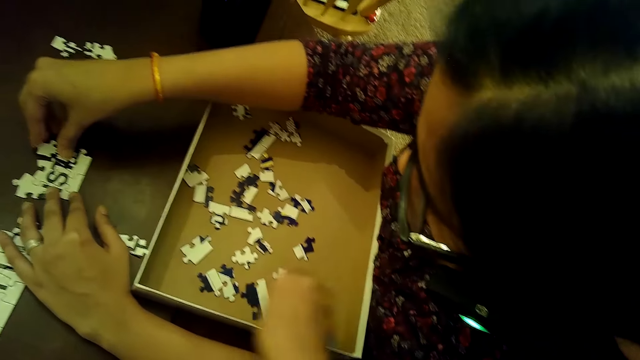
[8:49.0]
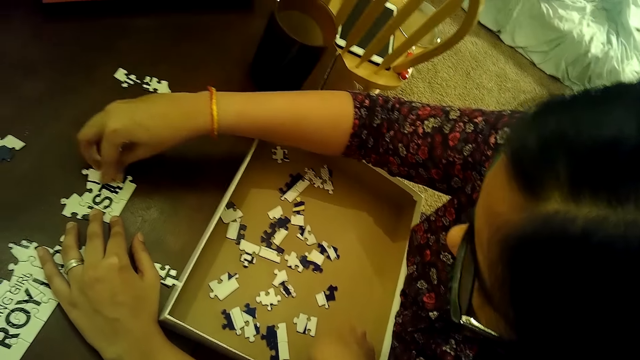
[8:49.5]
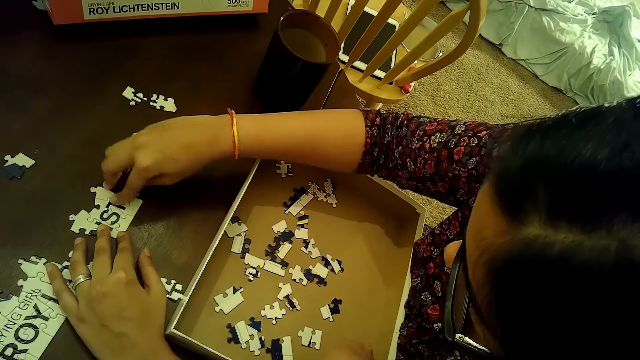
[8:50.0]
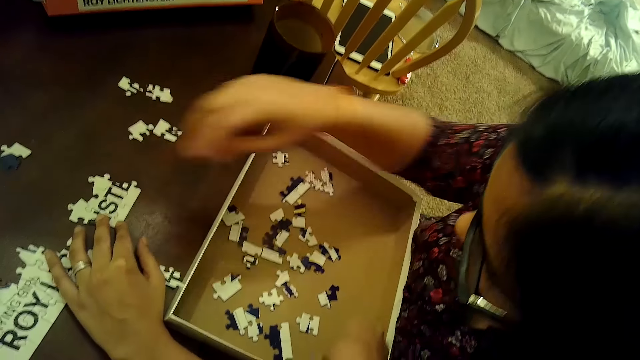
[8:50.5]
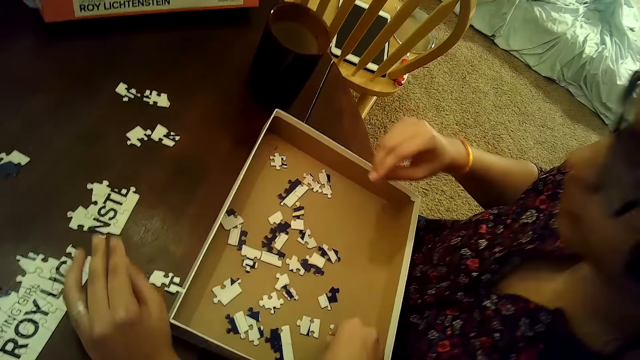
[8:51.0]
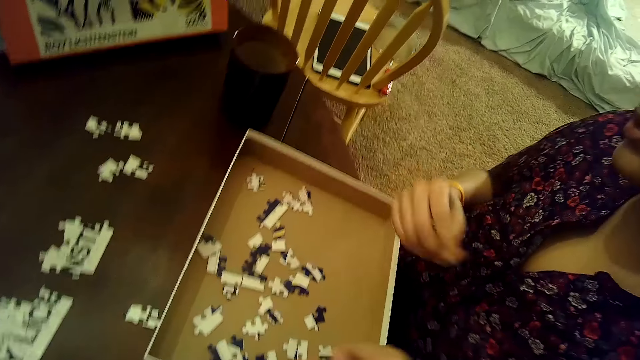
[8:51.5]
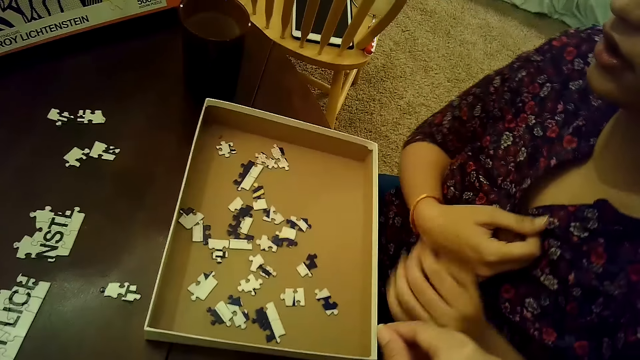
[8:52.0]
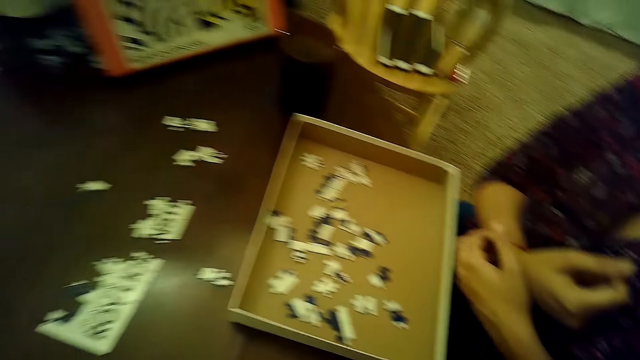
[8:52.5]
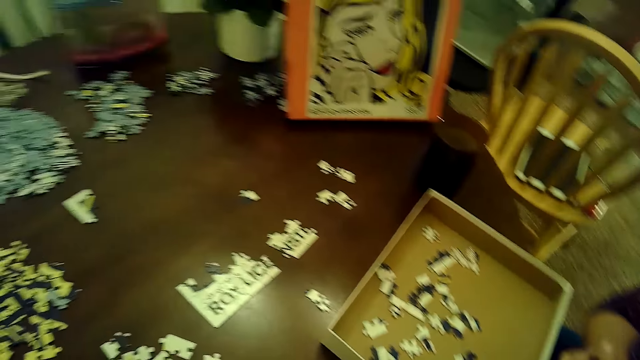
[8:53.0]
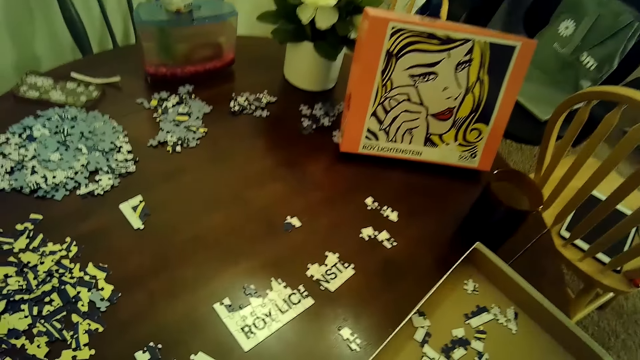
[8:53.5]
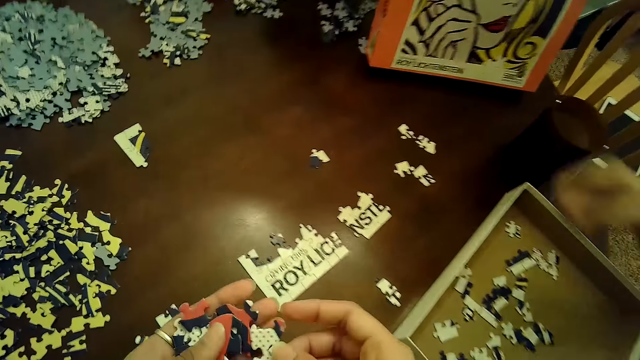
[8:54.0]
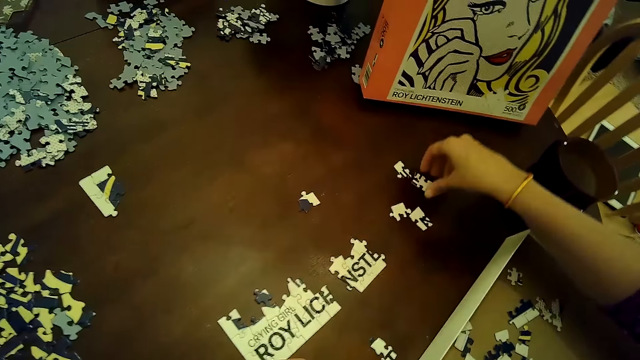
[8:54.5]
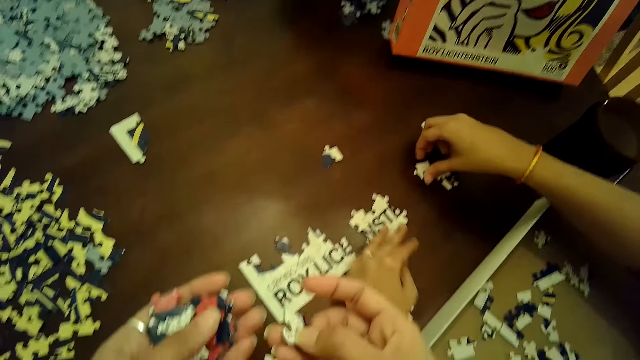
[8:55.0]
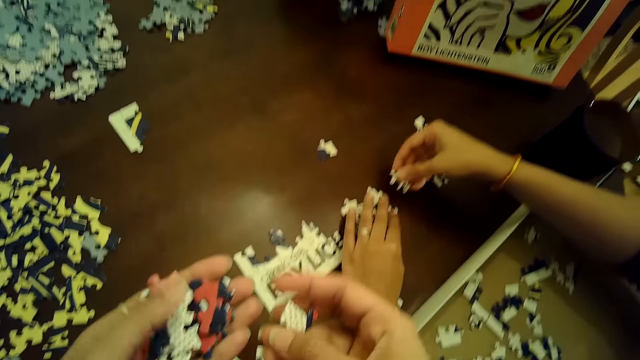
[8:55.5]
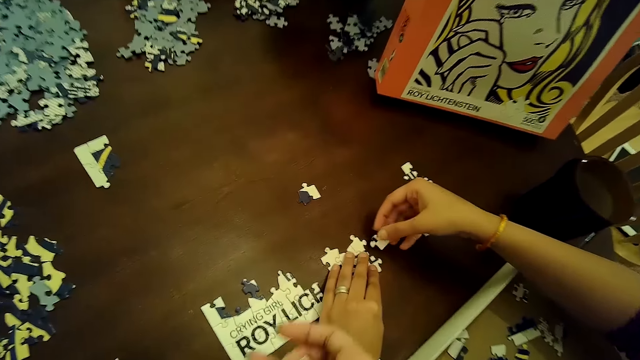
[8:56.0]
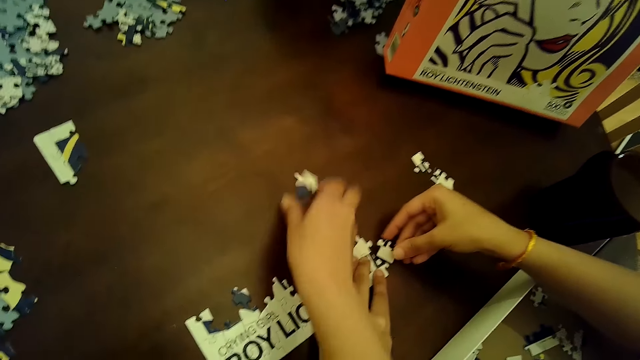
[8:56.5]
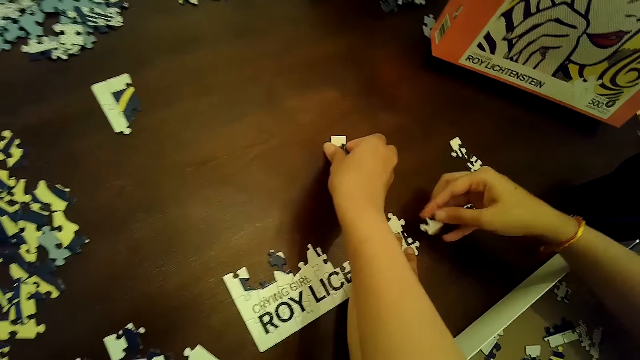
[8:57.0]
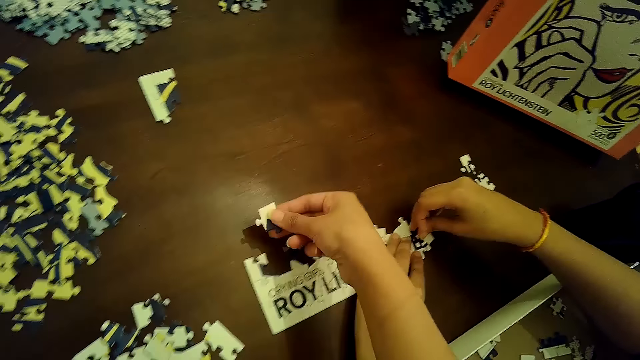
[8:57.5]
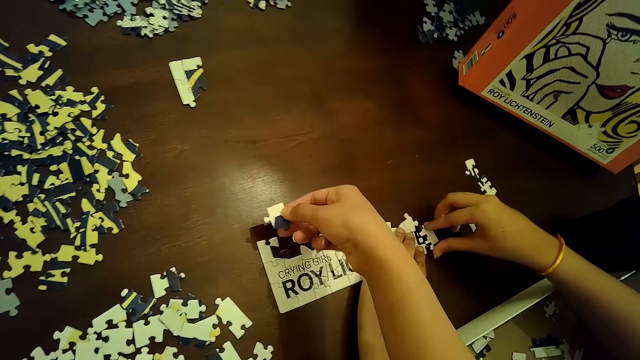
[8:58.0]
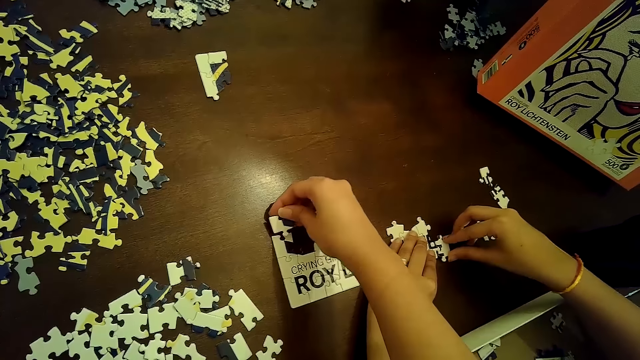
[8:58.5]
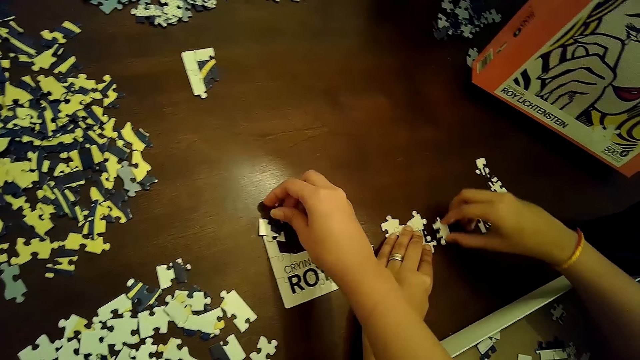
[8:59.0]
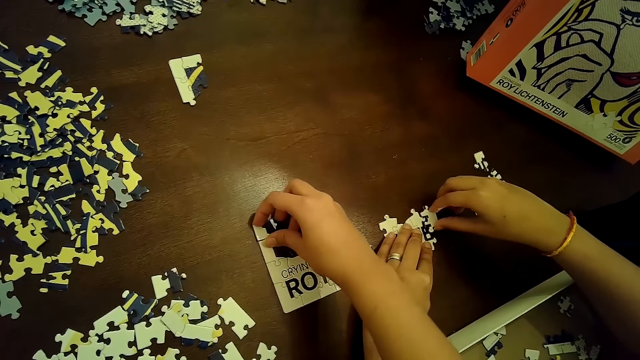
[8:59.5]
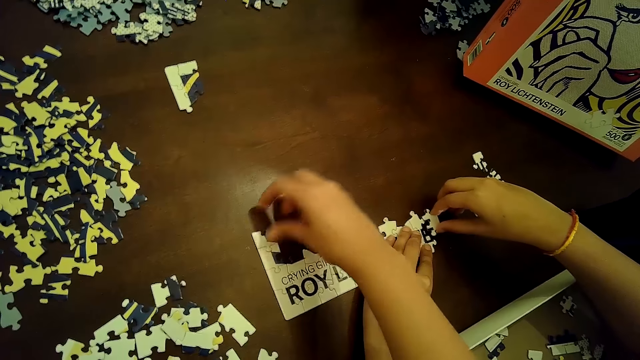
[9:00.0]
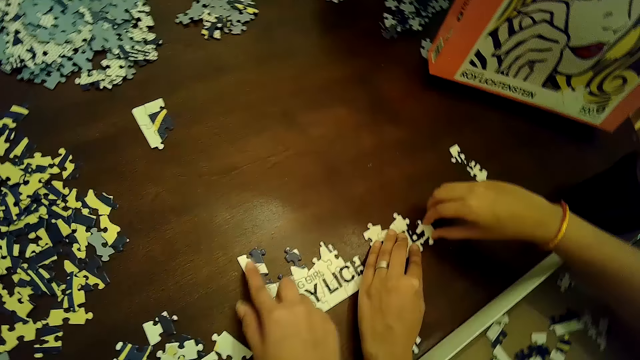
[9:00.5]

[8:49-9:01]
A woman puts the jigsaw piece on the table. The camera wearer picks the jigsaw piece from the box and looks around. She picks a puzzle piece from her left hand with her right hand. The woman touches the jigsaw piece on the table, transfers the puzzle piece from the table to the puzzle tile with her right hand, and picks the jigsaw piece from the table. The camera wearer holds the jigsaw pieces in the hands. She transfers a puzzle piece from the table to the puzzle tile with her right hand and picks the jigsaw piece from the table. The woman fixes the jigsaw piece on the table. The camera wearer puts the jigsaw piece on the table.

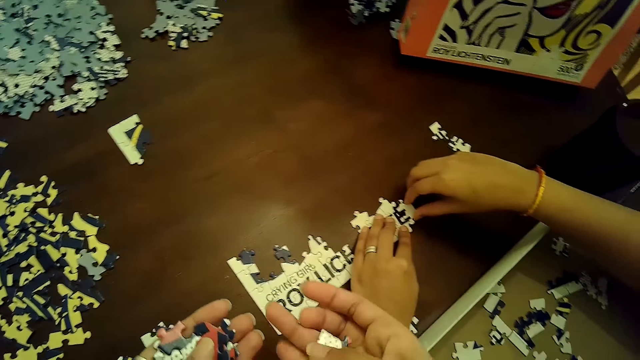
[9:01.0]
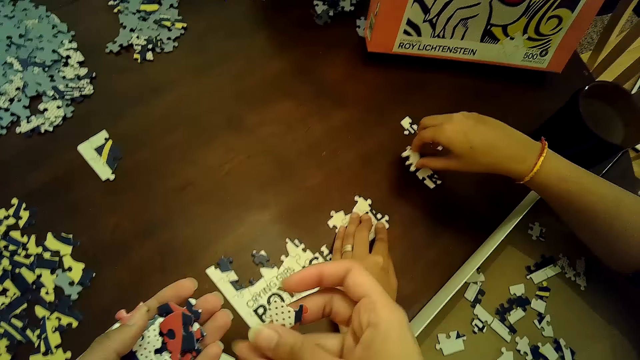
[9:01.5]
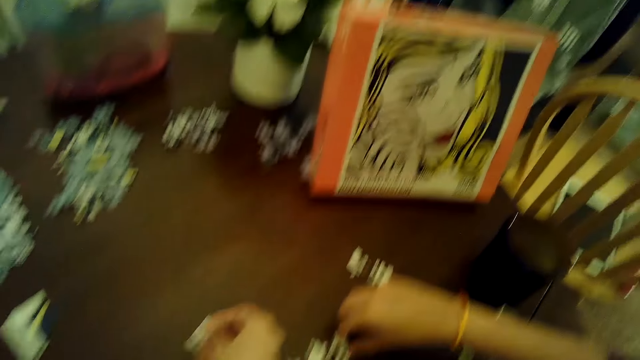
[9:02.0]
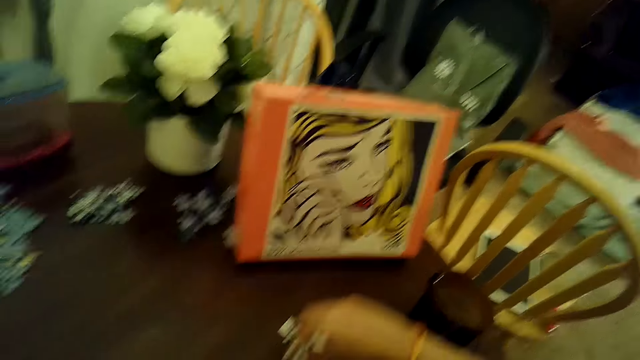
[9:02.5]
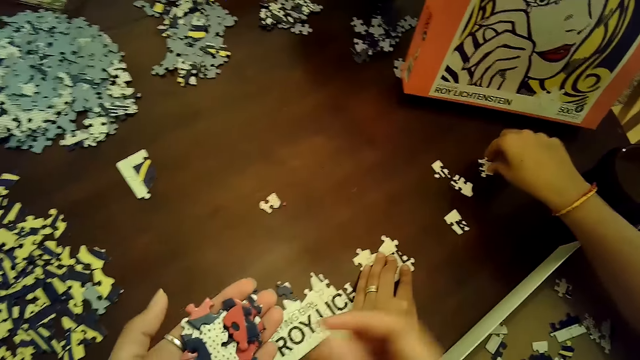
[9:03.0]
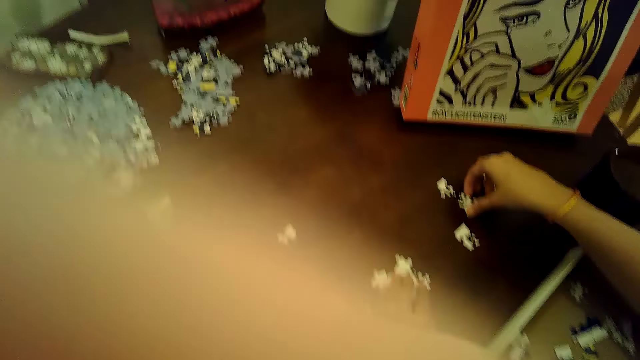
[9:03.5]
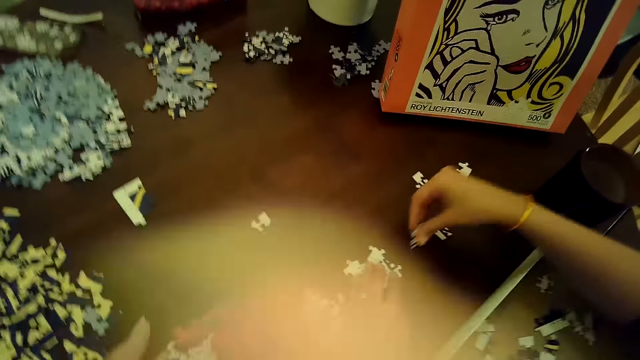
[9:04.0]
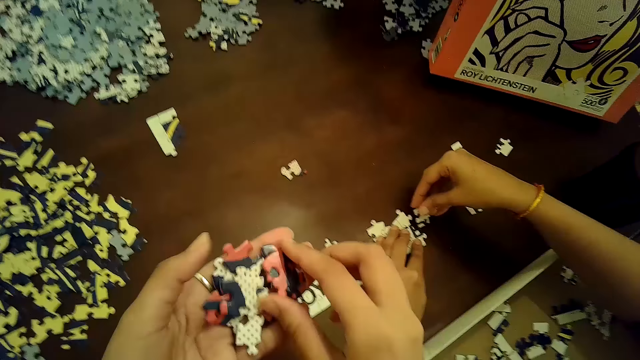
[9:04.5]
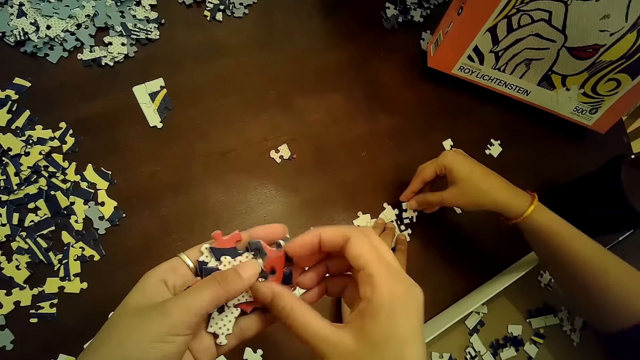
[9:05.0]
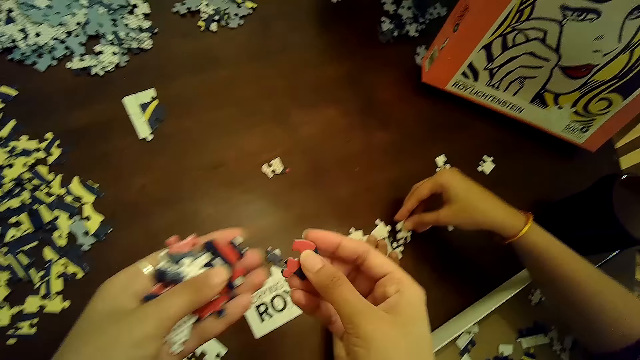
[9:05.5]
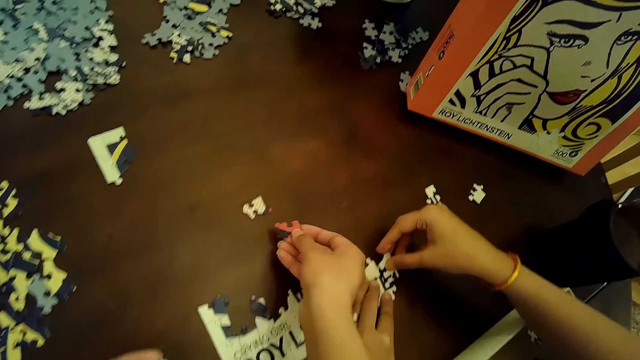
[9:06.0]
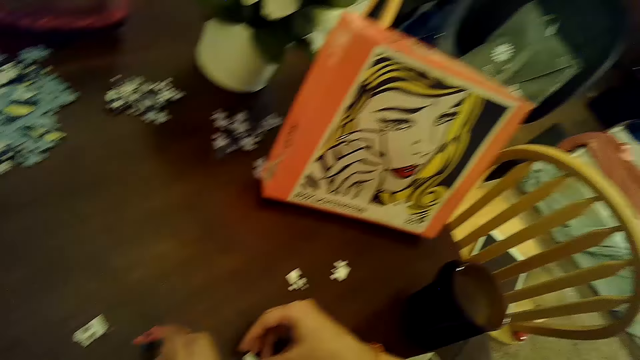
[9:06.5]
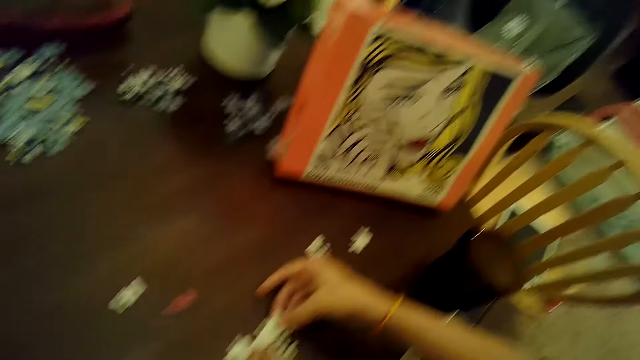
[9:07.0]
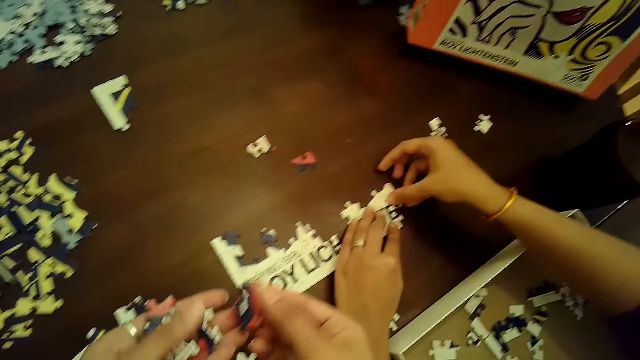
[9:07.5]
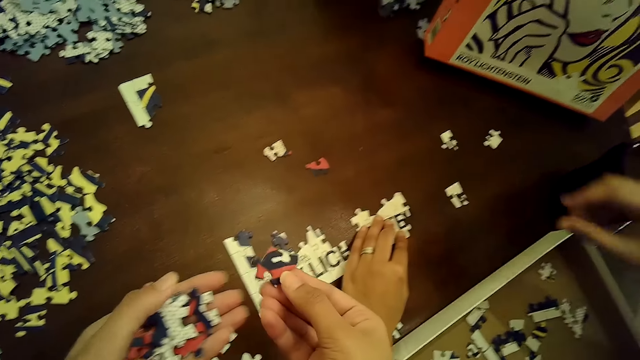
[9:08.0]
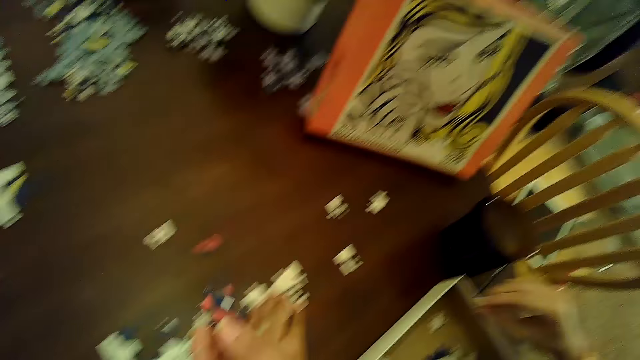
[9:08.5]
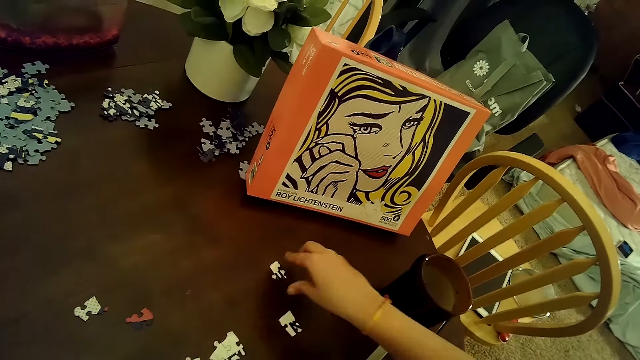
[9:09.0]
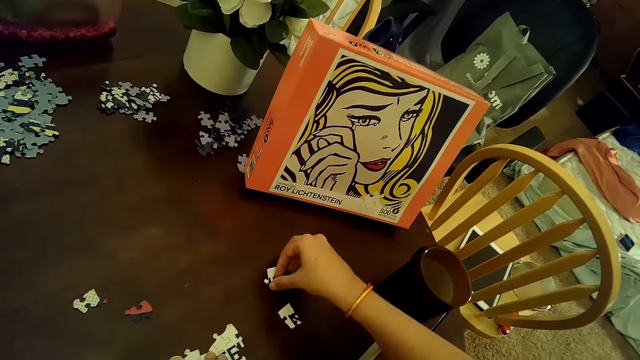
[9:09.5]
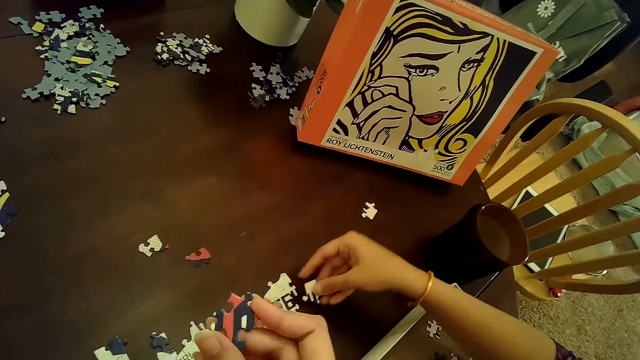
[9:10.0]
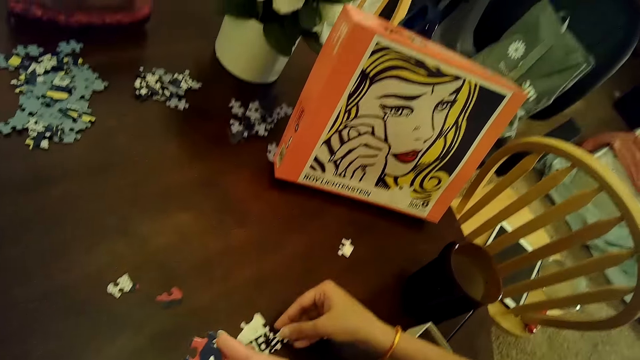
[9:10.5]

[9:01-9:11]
The camera wearer looks at the jigsaw pieces in the hand and looks around. A woman drops the puzzle piece on the table with her right hand and picks the jigsaw piece from the table. The camera wearer lifts the hand up. The woman transfers the puzzle piece from the table to the puzzle tile with her right hand. The camera wearer transfers a puzzle piece from her left hand to the table. The woman fixes the jigsaw piece on the table. The camera wearer holds the jigsaw pieces in the hands. She looks at the box on the table. She transfers a puzzle piece from her left hand to the table. She looks at the jigsaw piece in the hand and looks at the box on the table. The woman transfers the puzzle piece from the table to the puzzle tile with her right hand and picks the jigsaw piece from the table.
